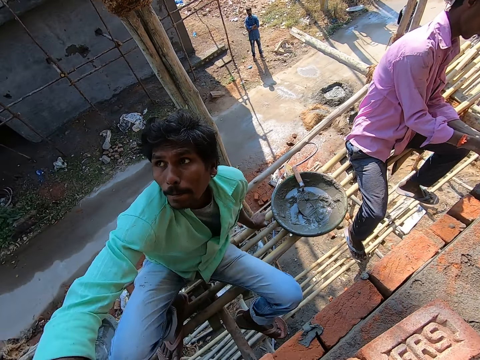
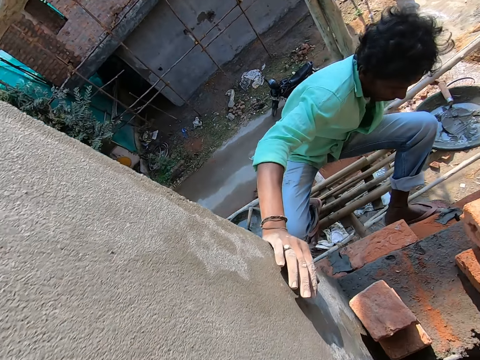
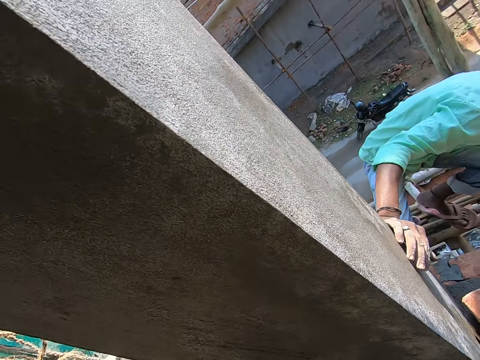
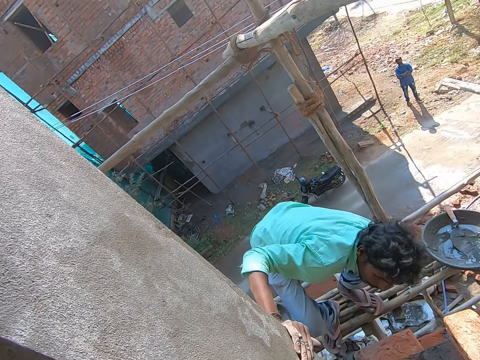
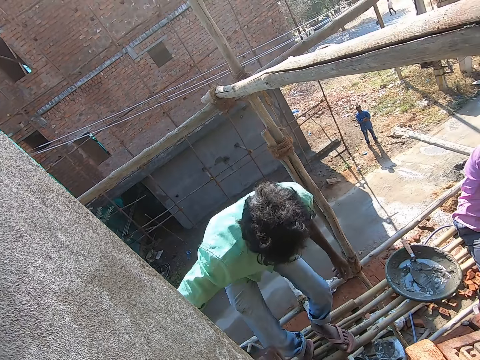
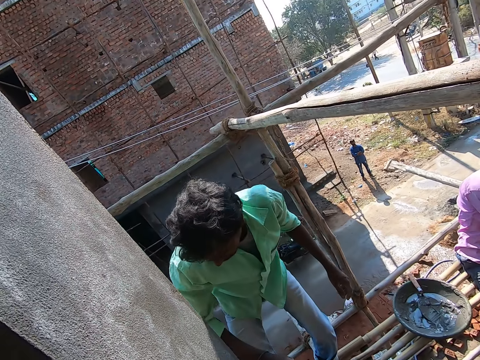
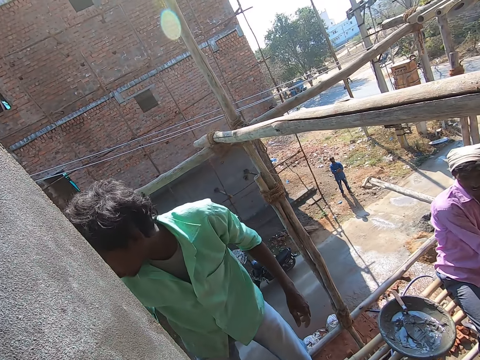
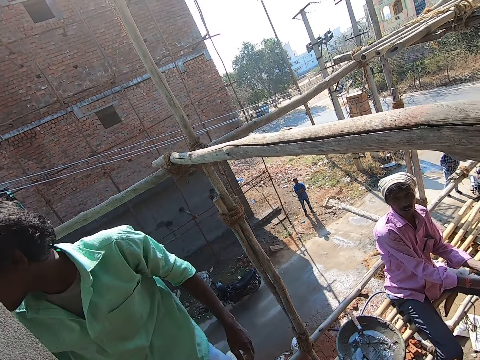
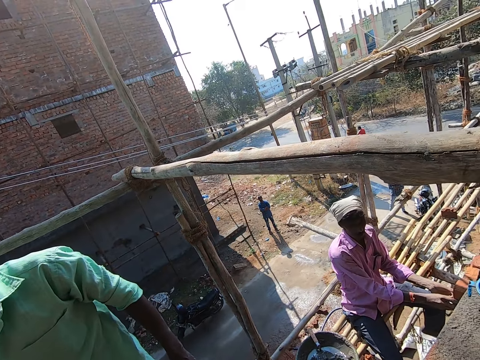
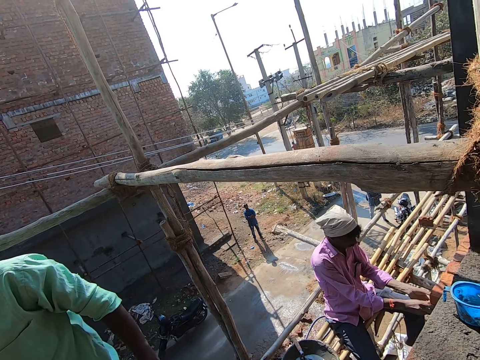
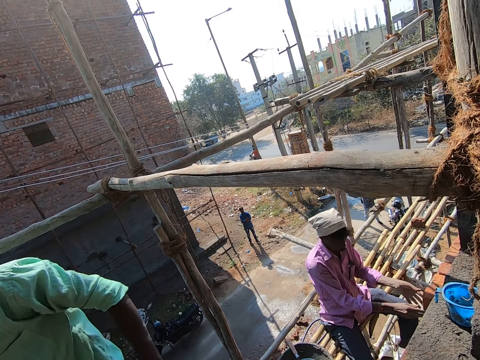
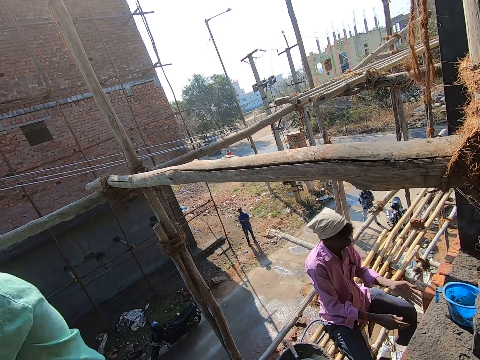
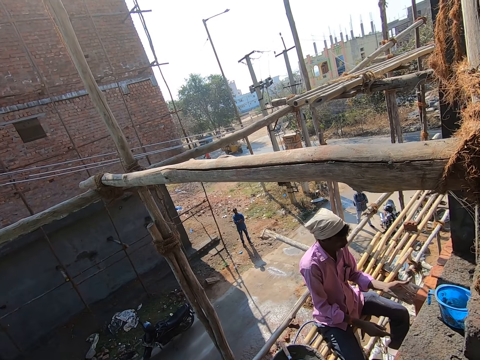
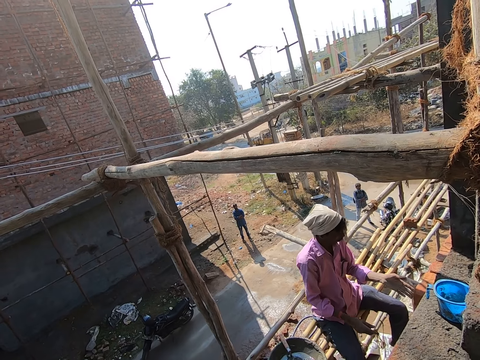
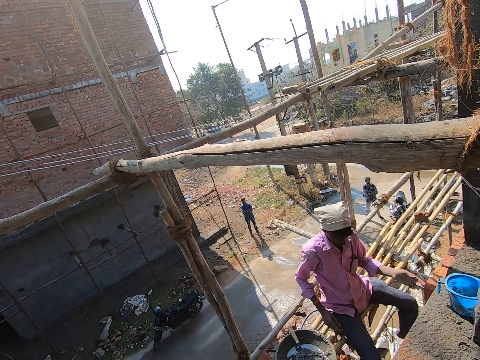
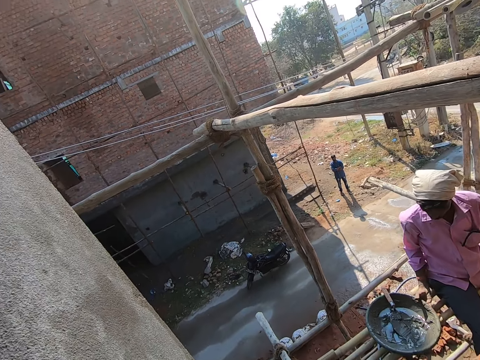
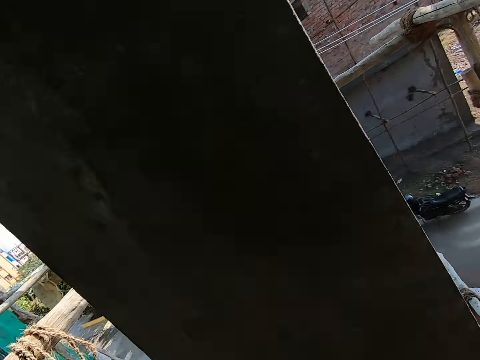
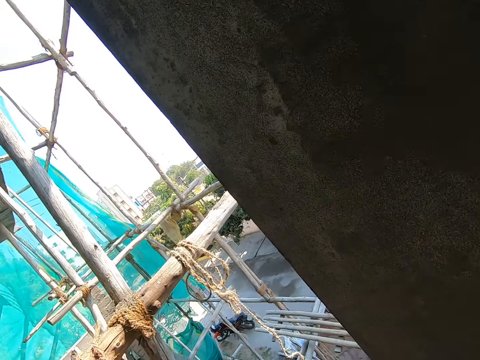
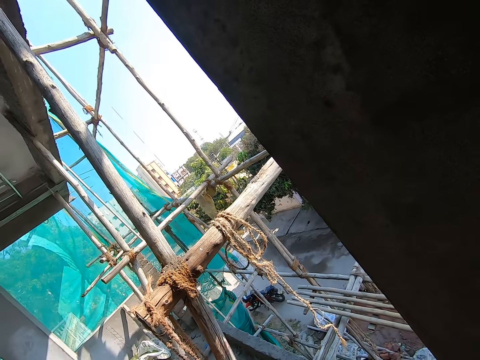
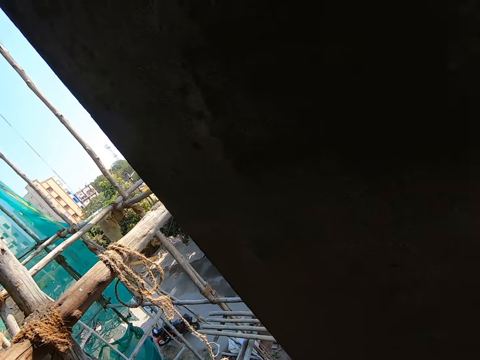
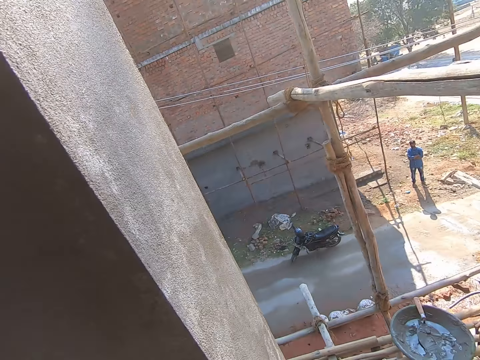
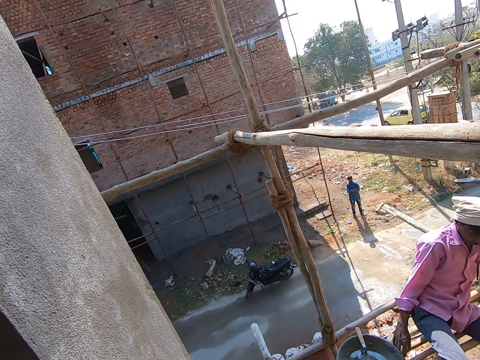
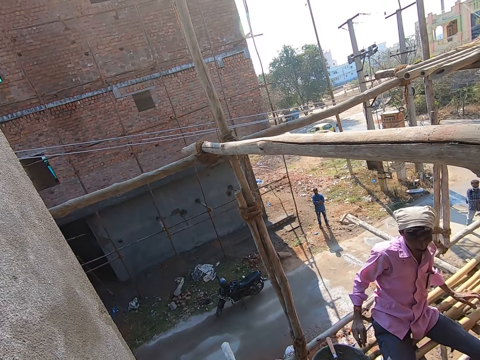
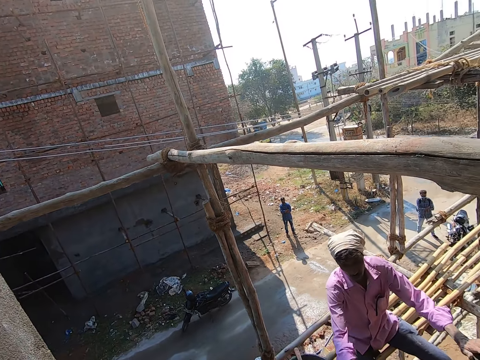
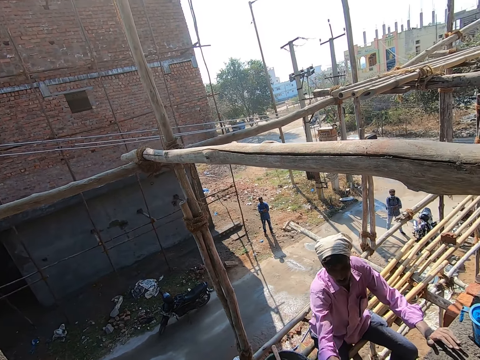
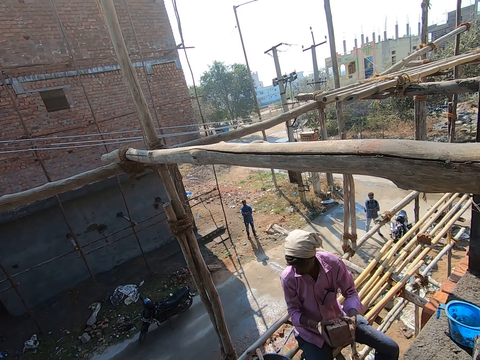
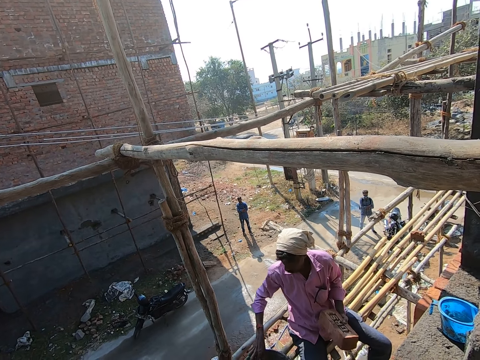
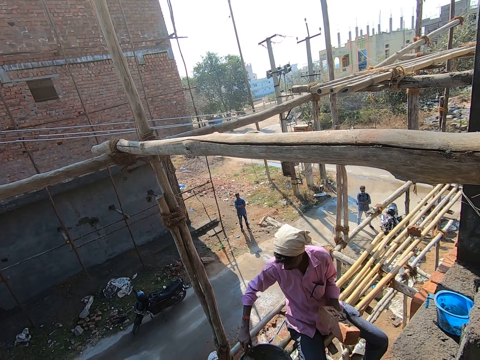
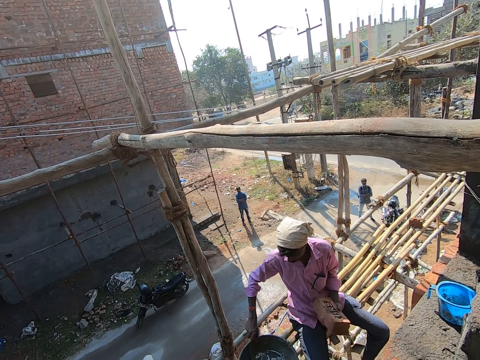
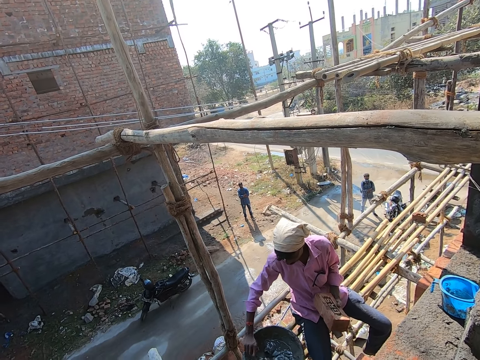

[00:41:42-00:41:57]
A man stands on some bamboos. The camera wearer talks to another man. The other man adjusts the brick. The camera wearer looks around. The other man picks a clay brick with his right hand from the wall, passes the brick to the left hand, and mixes the mortar with the trowel.

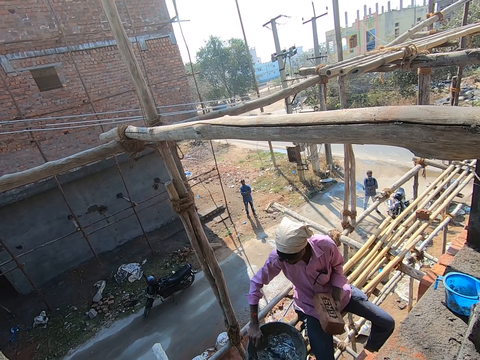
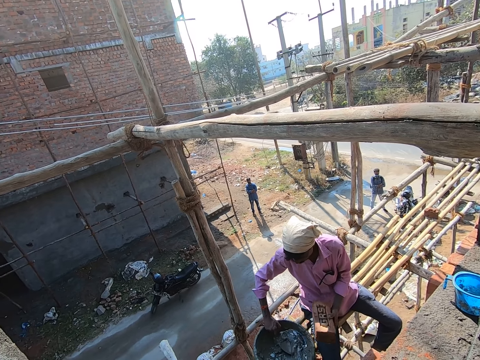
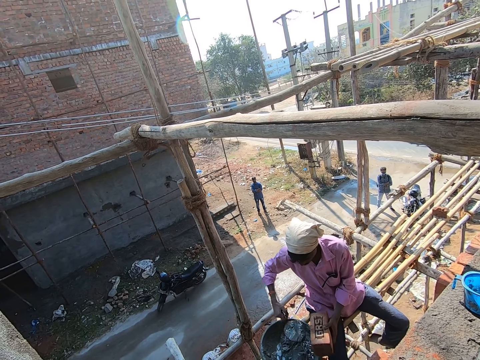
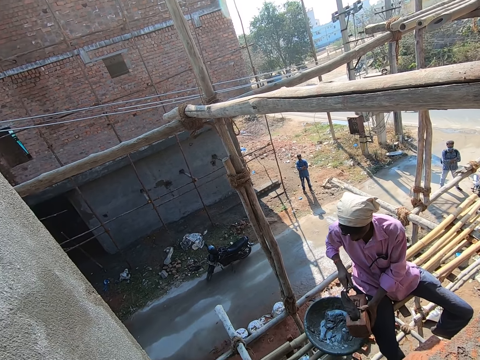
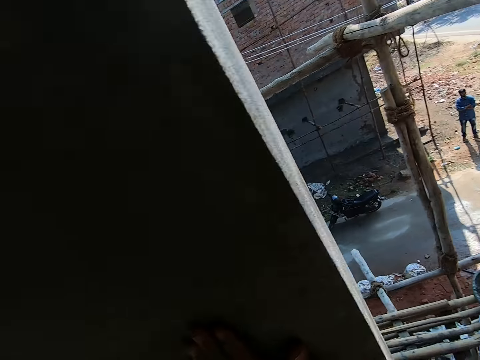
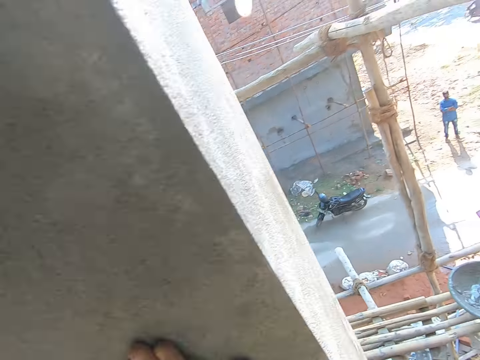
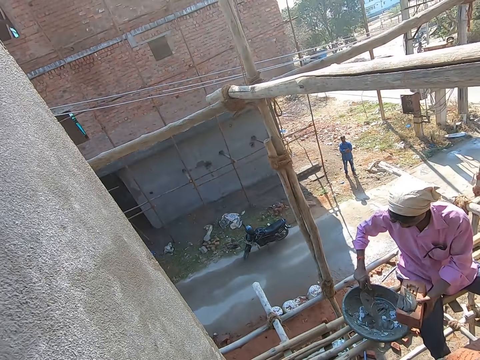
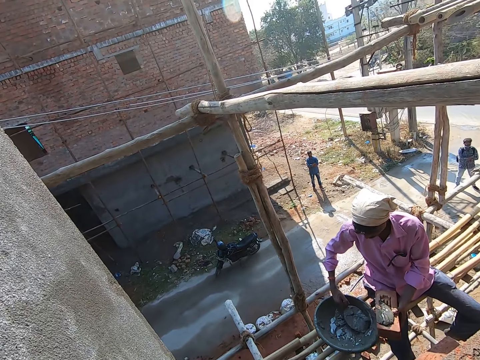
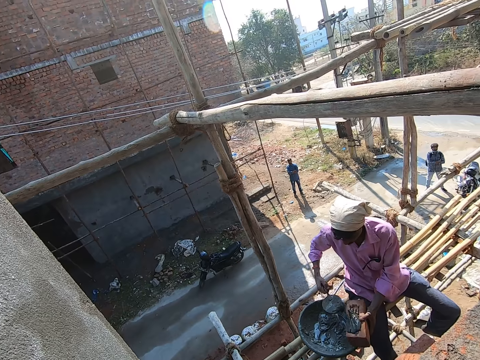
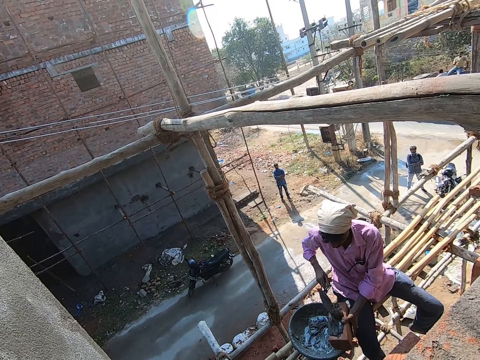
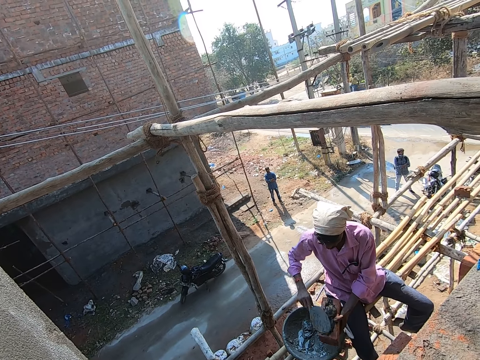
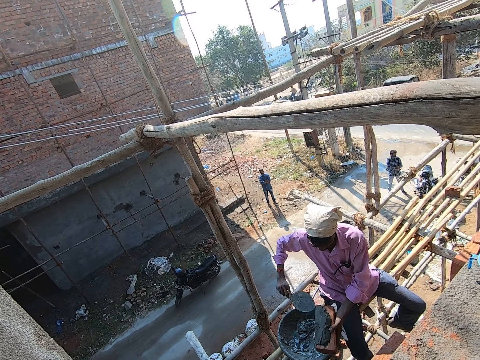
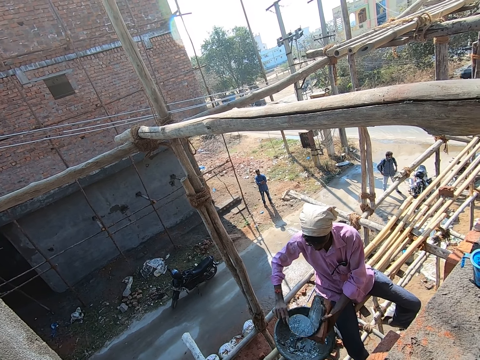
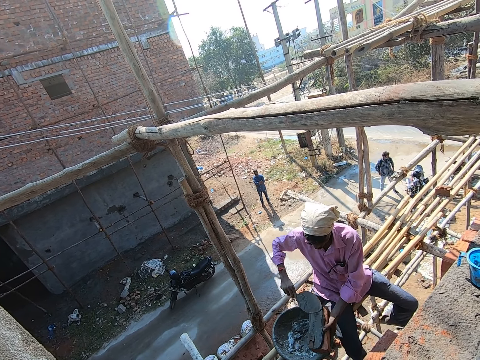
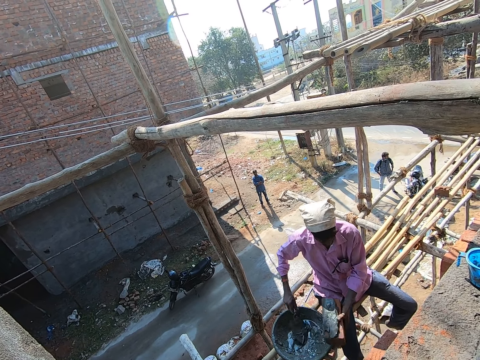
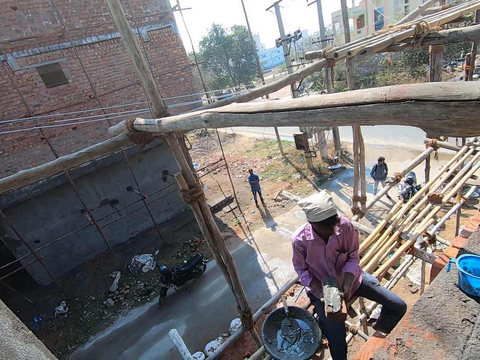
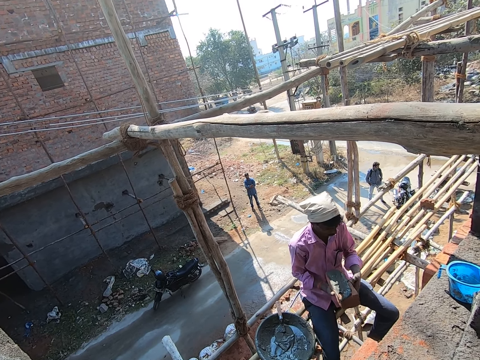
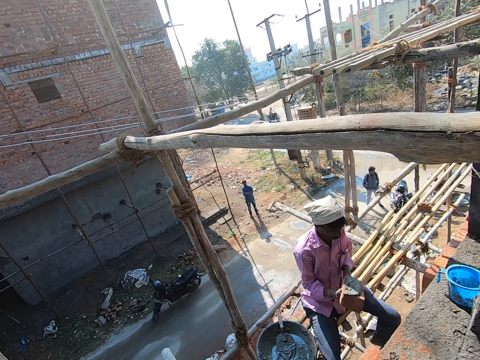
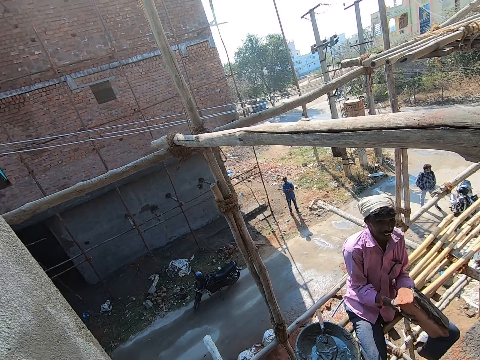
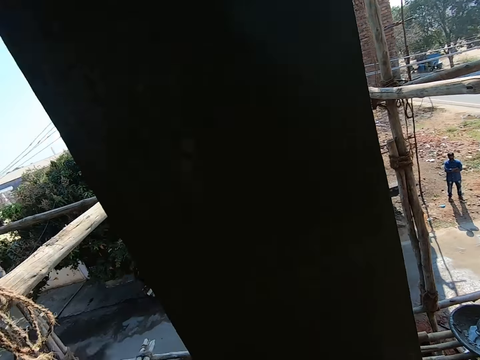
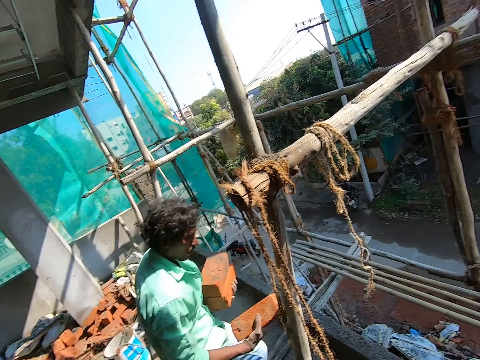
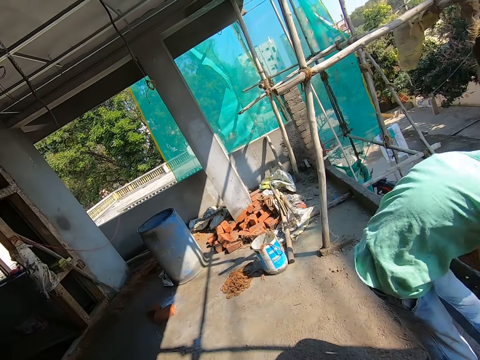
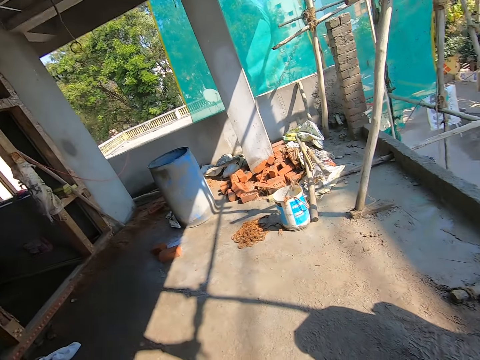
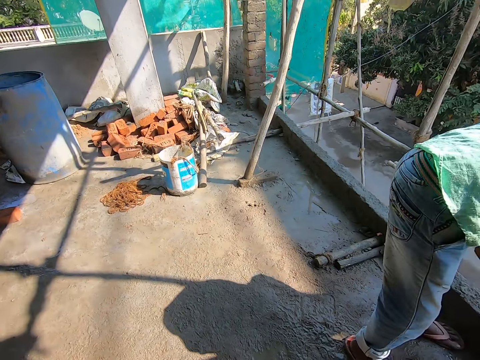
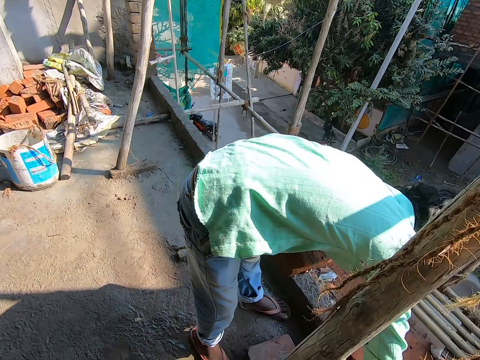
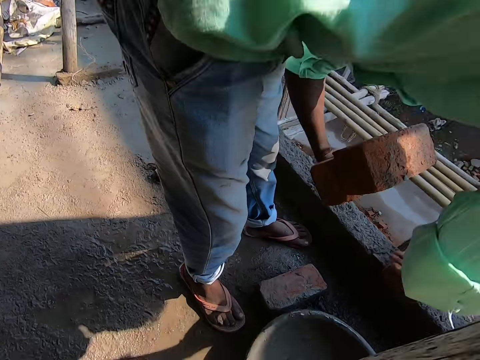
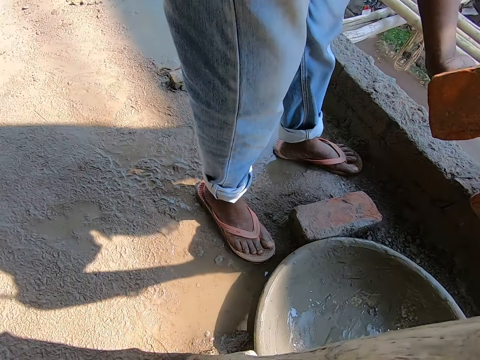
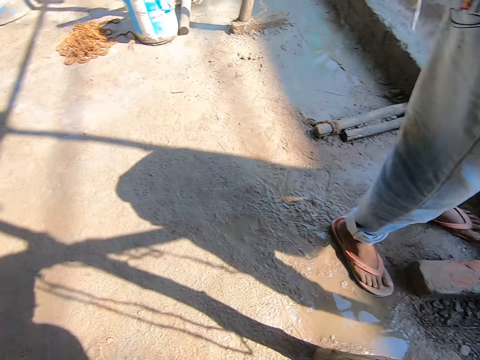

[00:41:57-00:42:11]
A man packs the mortar from the head pan with a trowel in his right hand. He puts the mortar on the clay brick with the trowel in his right hand. The camera wearer looks around. The man scoops the mortar with the trowel, puts the mortar on the brick with the trowel, spreads the mortar with the trowel, puts the trowel on the mortar, and turns the brick. He places the clay brick on the wall with his right hand. The camera wearer looks around. They walk around. Another man holds some clay bricks in his hands. He drops the clay brick on the wall with his right hand. The camera wearer picks up the basin.
